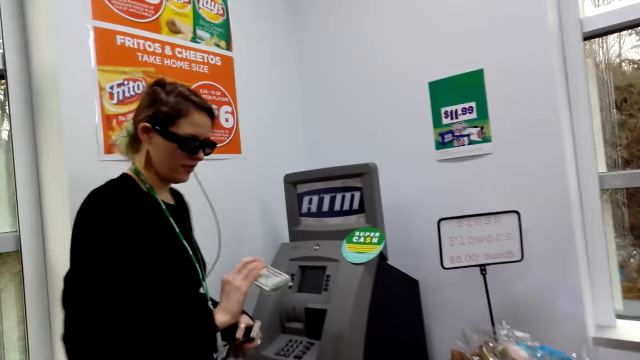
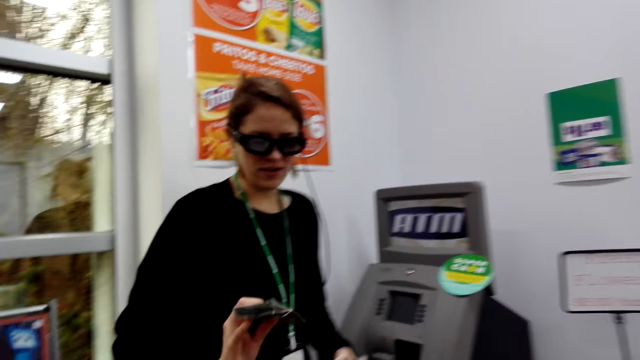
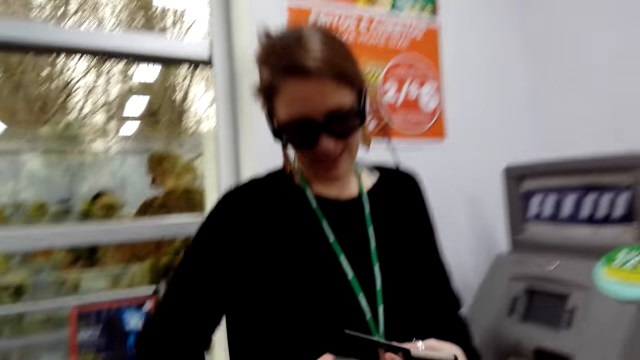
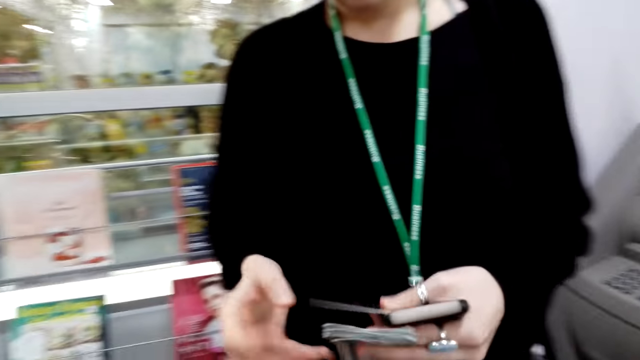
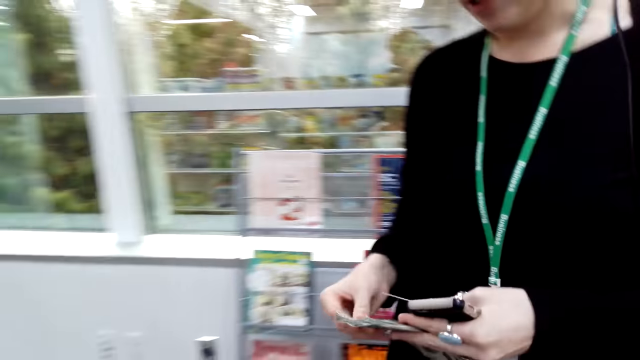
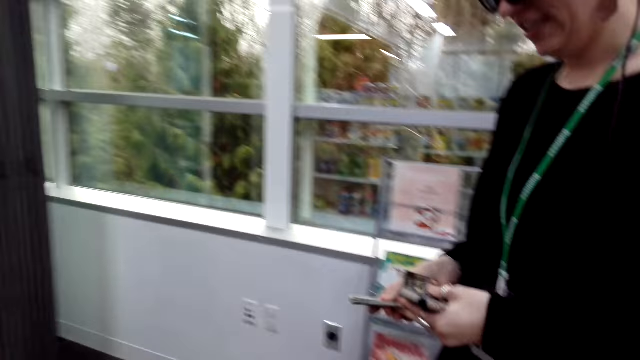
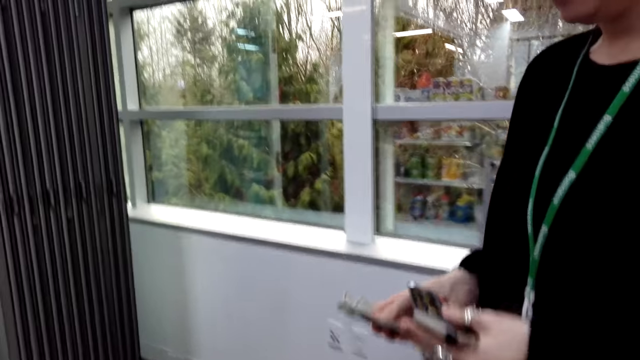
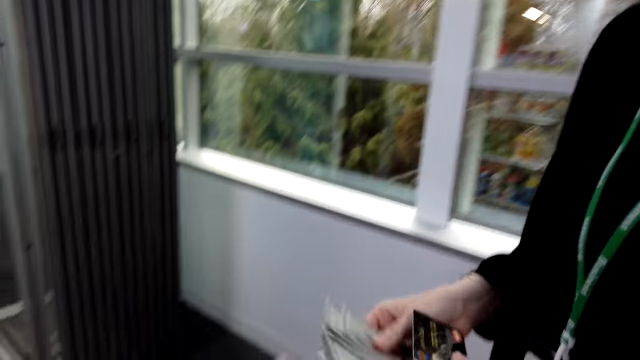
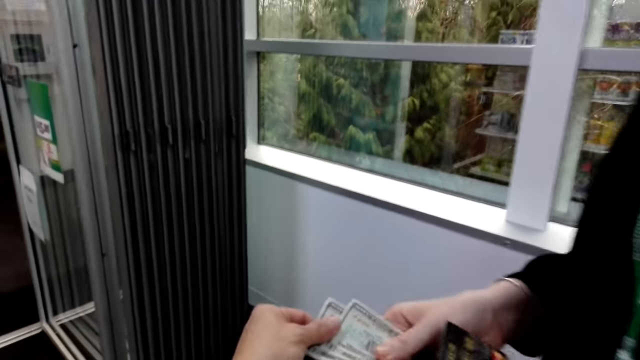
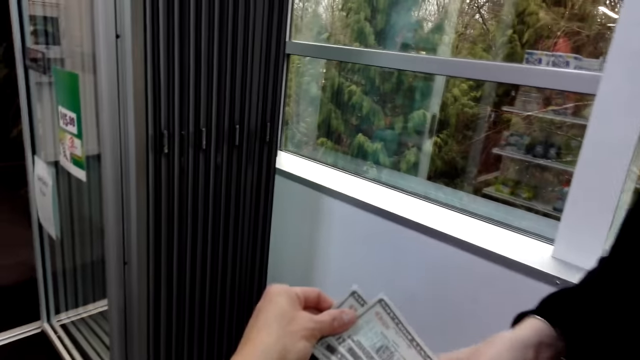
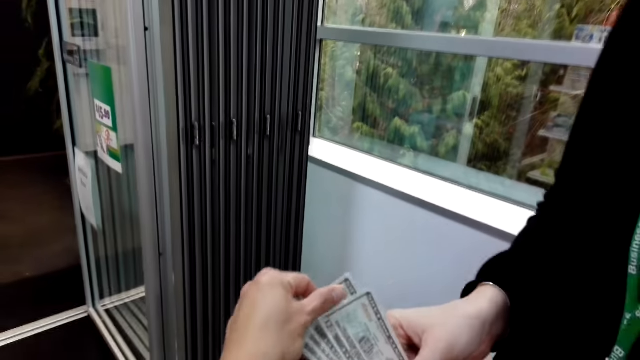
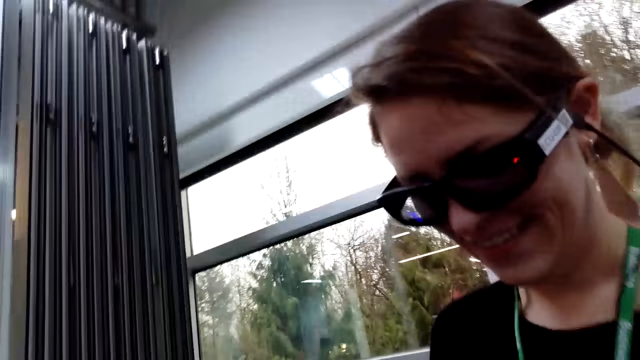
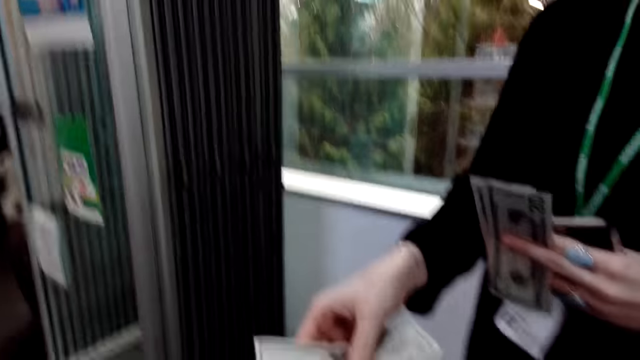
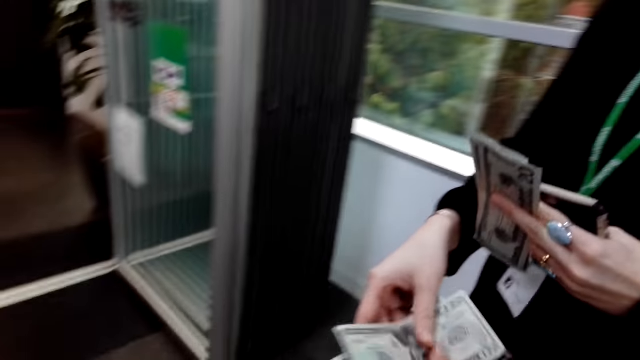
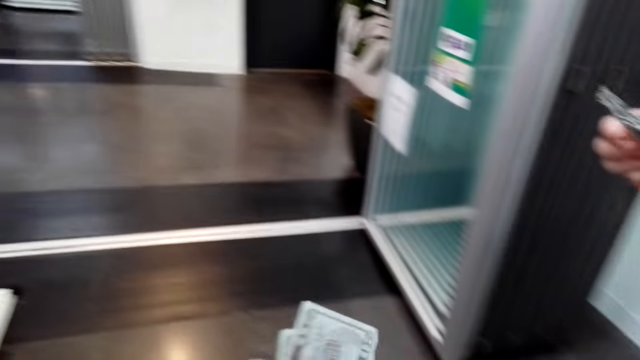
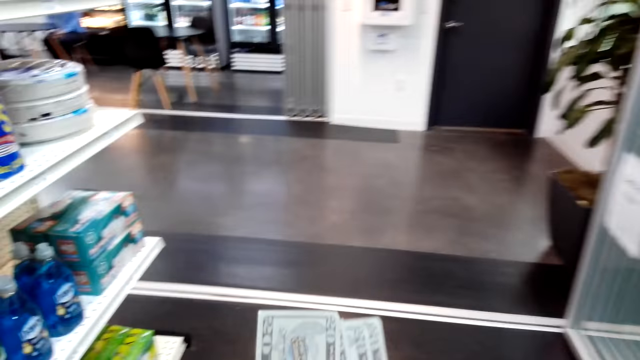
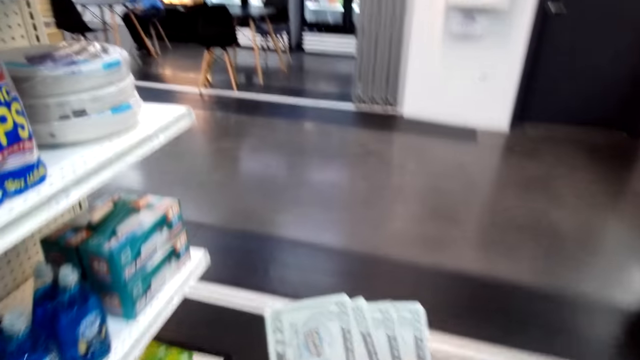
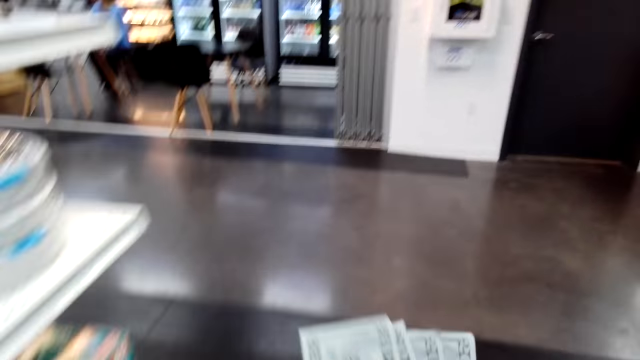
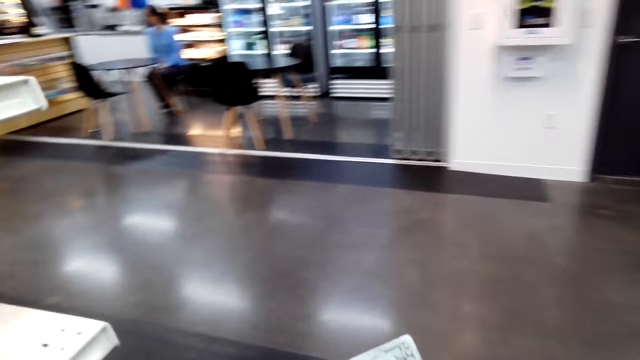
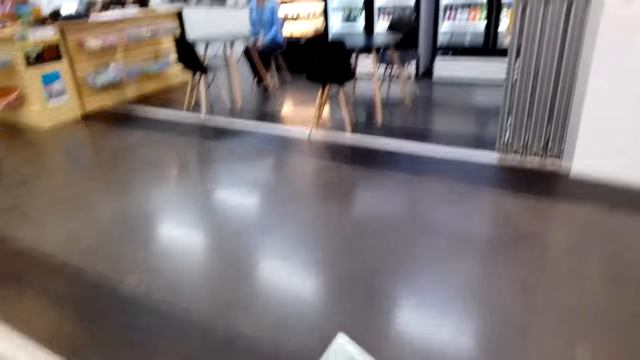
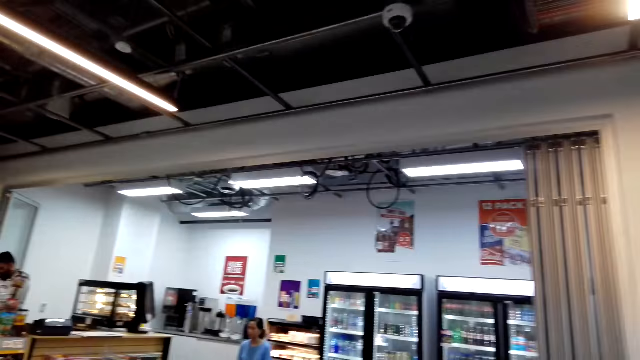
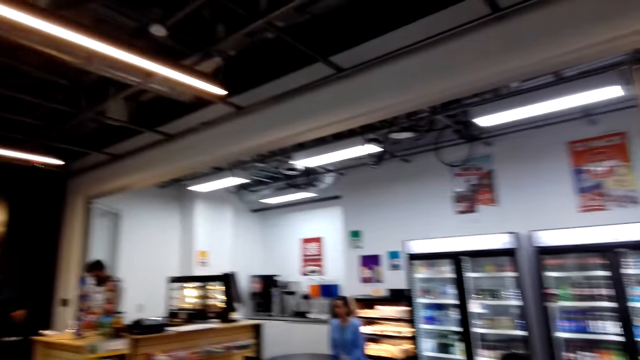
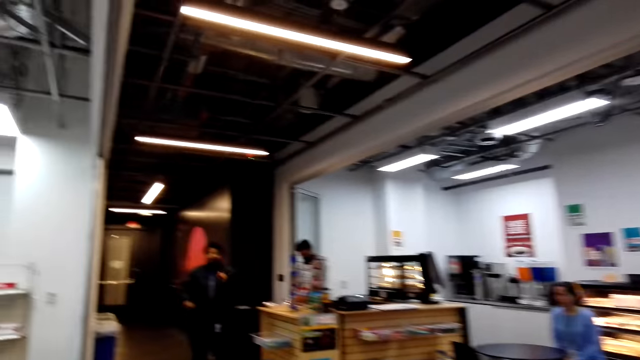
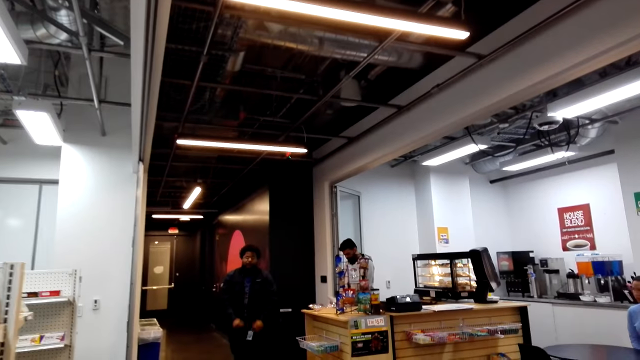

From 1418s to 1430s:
The camera wearer withdraws the money from the machine. A woman holds the money. The camera wearer carries the money at hand. They speak. They make a step. The woman walks forward. The camera wearer speaks. They give the money to the woman. The woman gives the camera wearer the money. The camera wearer takes the money and walks forward. The woman counts the money and moves around the shop. The camera wearer turns left.

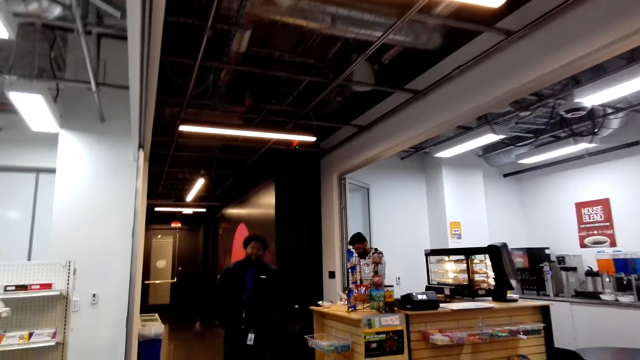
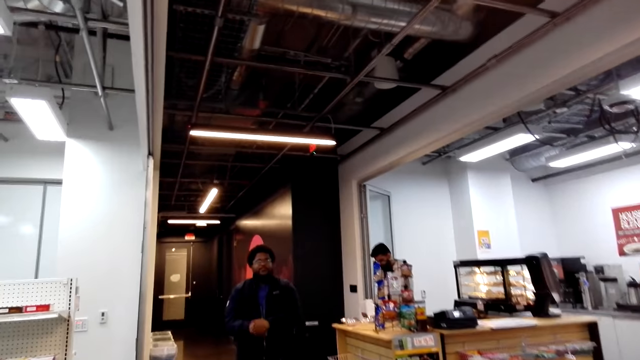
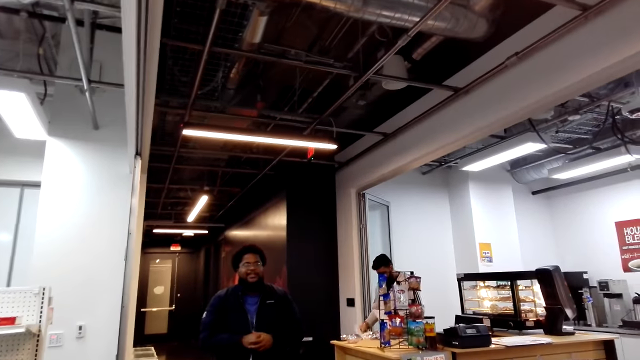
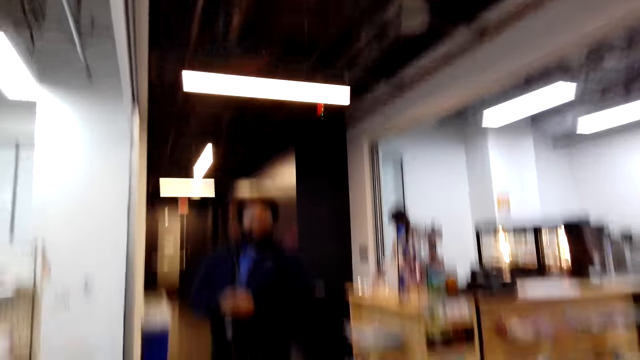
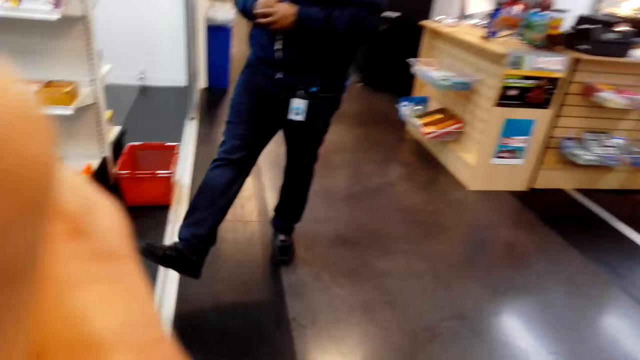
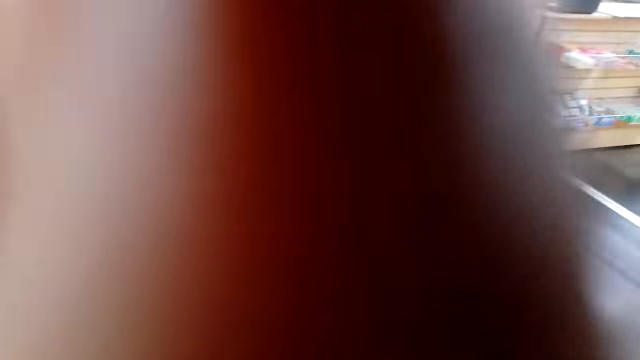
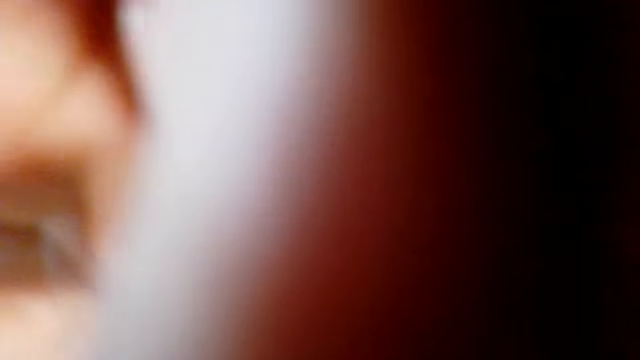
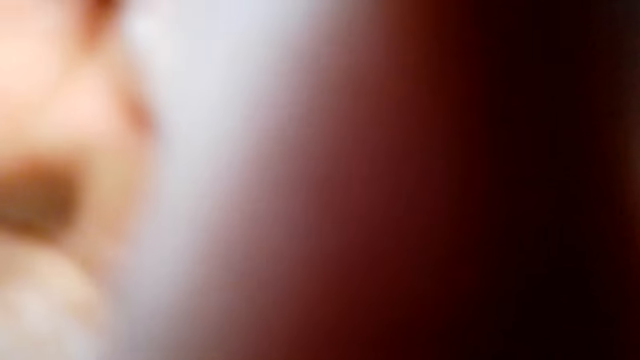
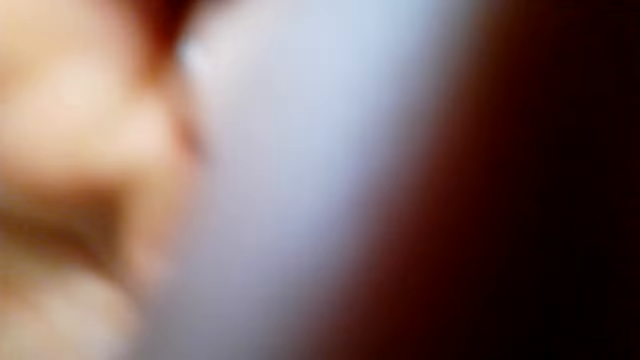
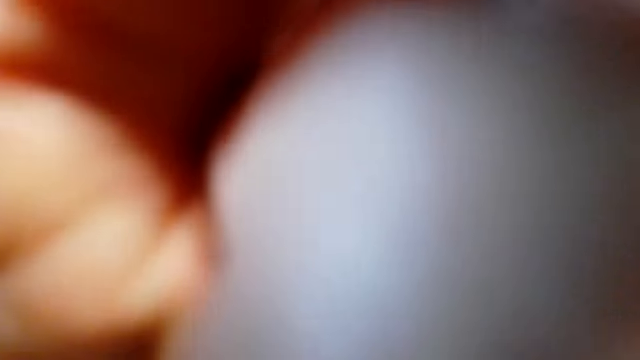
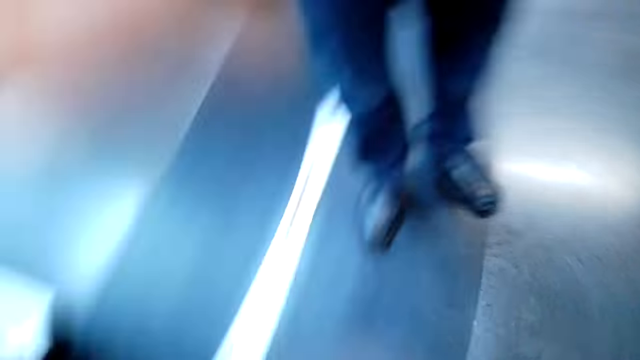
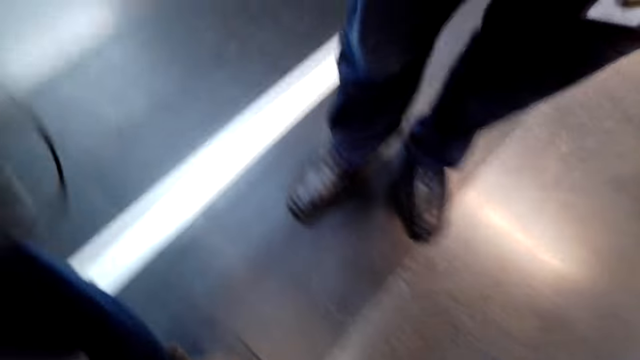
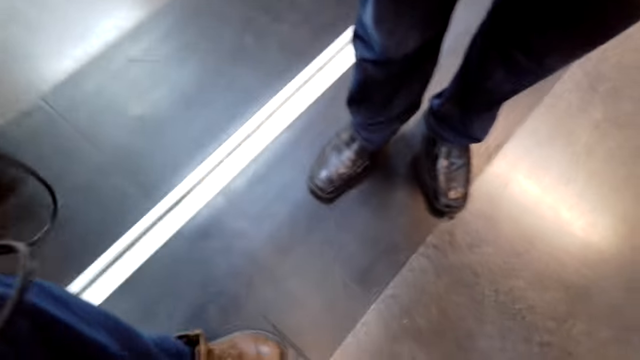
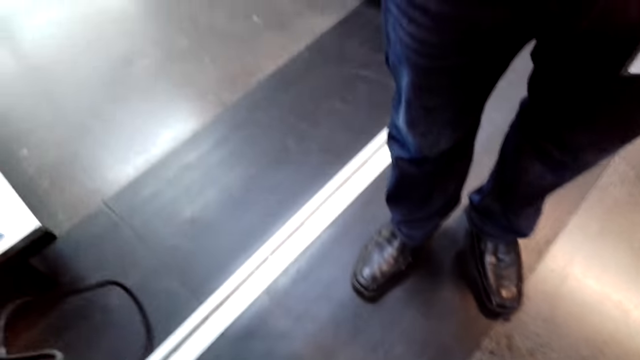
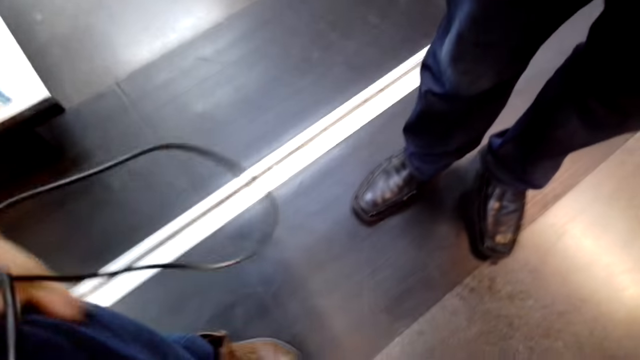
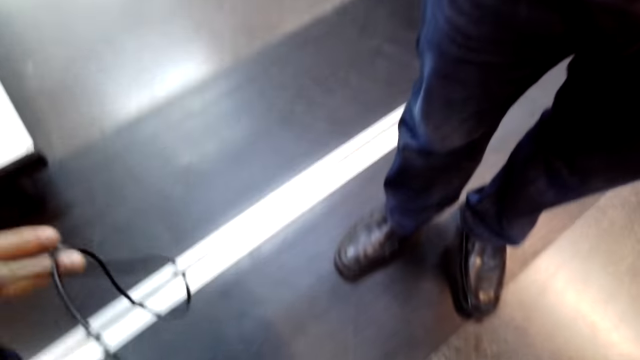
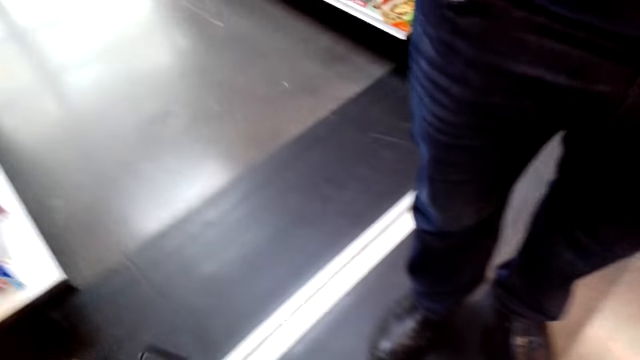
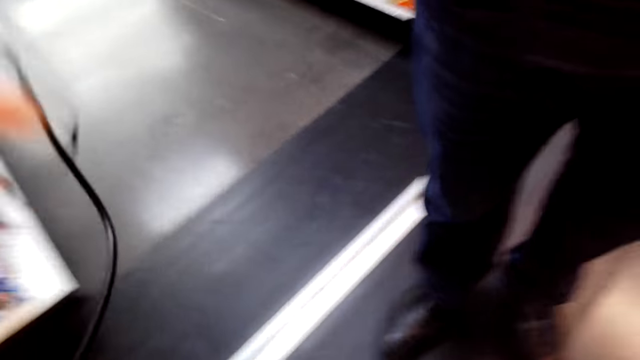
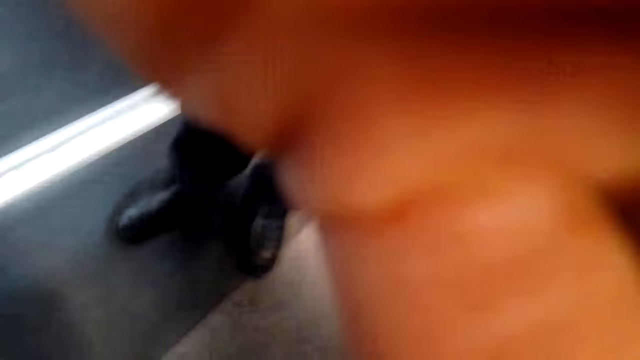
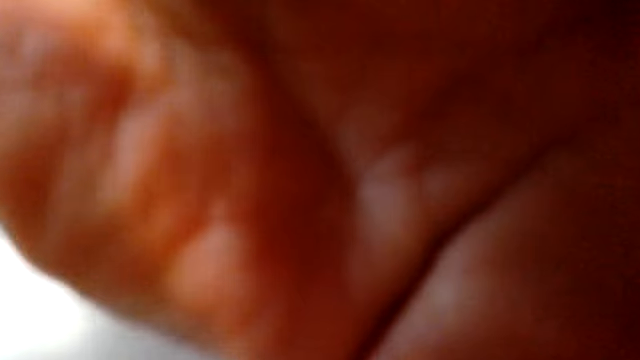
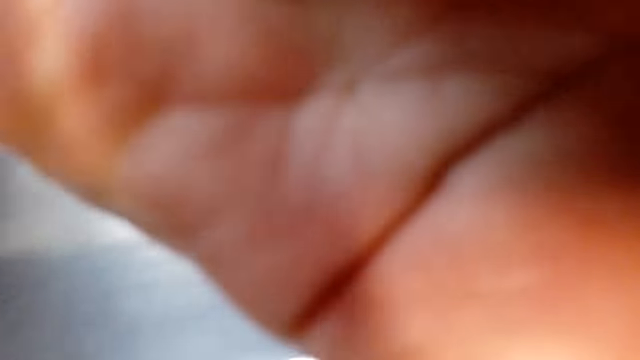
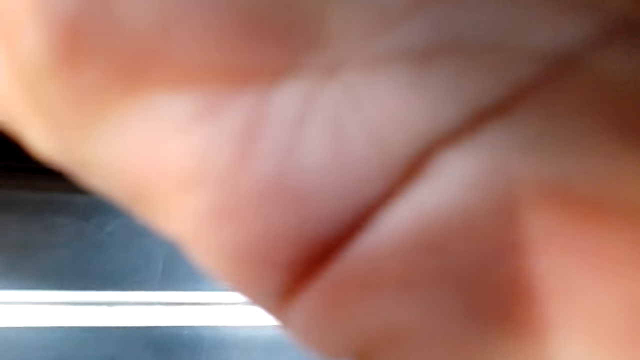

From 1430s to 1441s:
A man moves his hand, moves close to a person and converses with the person. The camera wearer removes the glasses, pulls a wire and adjusts the glasses.
